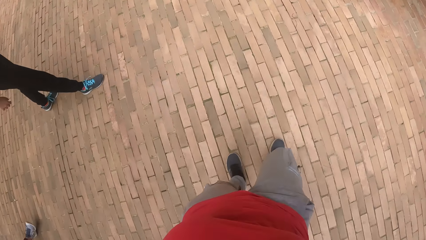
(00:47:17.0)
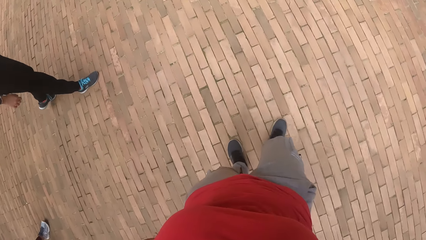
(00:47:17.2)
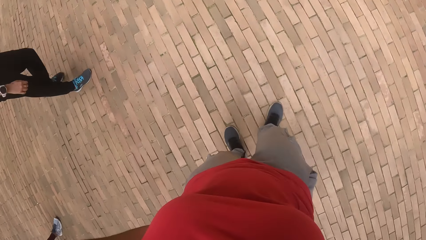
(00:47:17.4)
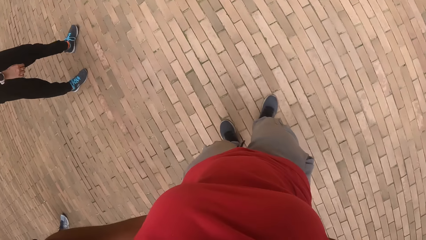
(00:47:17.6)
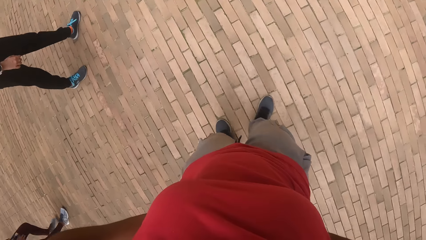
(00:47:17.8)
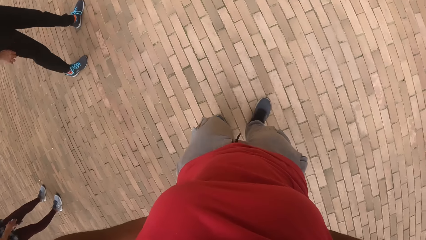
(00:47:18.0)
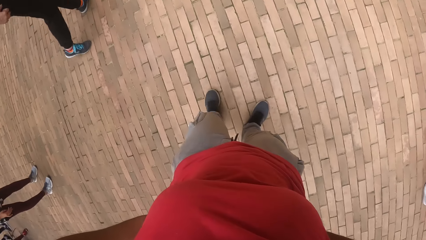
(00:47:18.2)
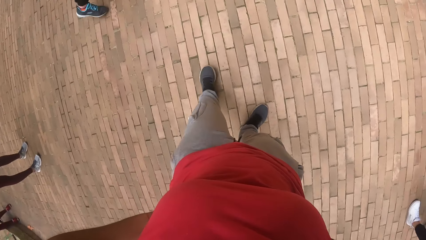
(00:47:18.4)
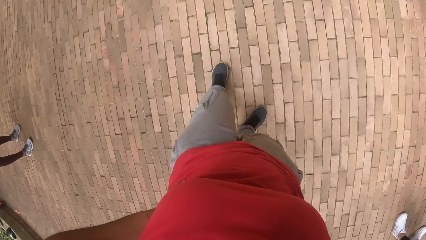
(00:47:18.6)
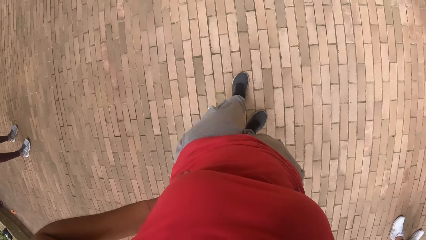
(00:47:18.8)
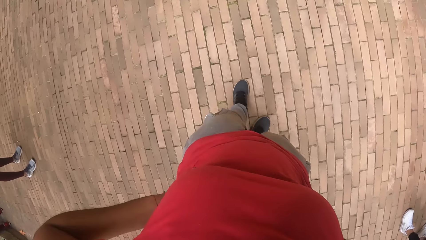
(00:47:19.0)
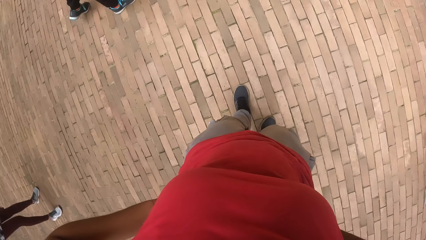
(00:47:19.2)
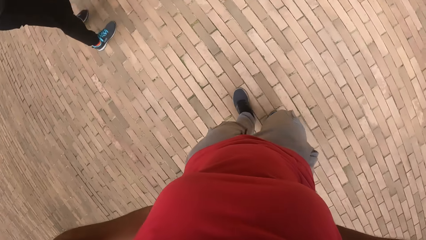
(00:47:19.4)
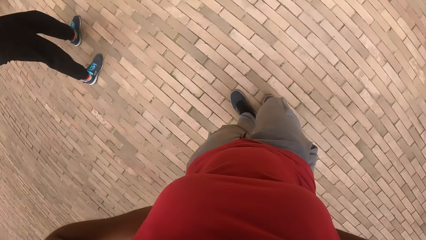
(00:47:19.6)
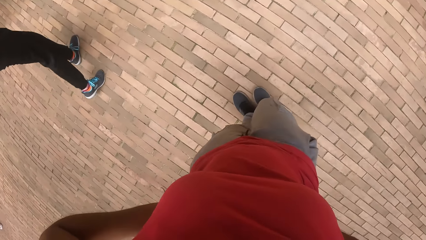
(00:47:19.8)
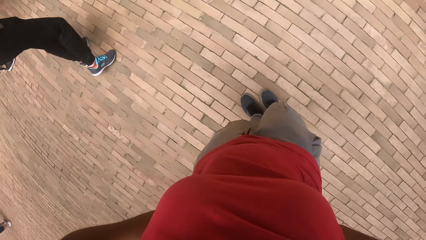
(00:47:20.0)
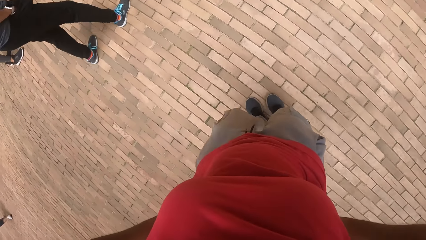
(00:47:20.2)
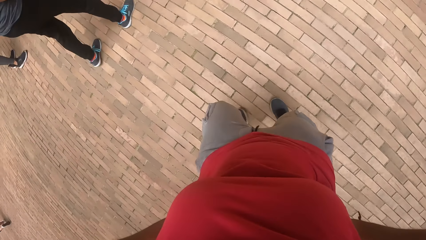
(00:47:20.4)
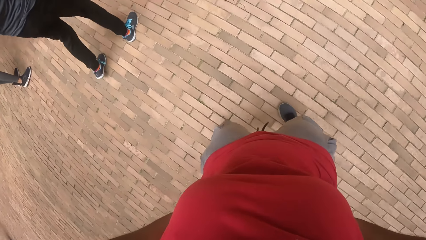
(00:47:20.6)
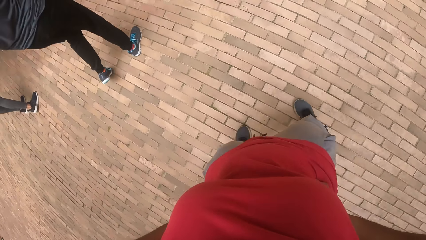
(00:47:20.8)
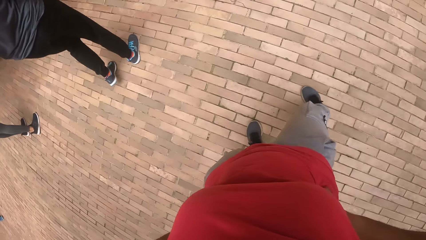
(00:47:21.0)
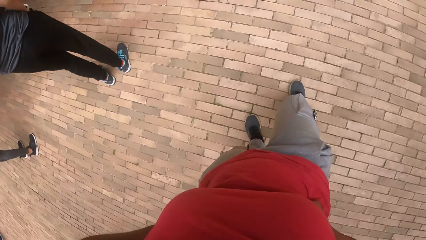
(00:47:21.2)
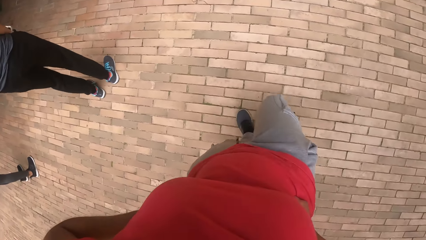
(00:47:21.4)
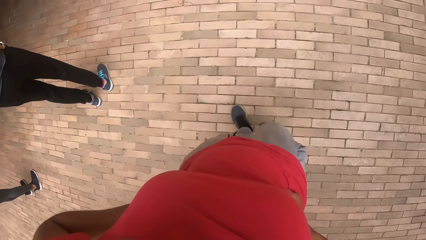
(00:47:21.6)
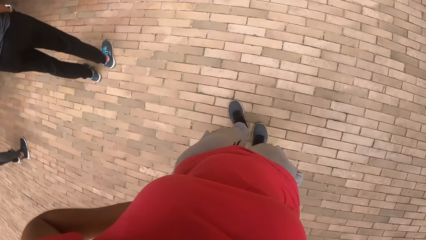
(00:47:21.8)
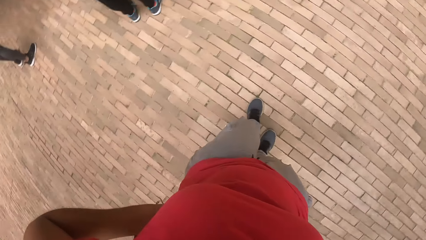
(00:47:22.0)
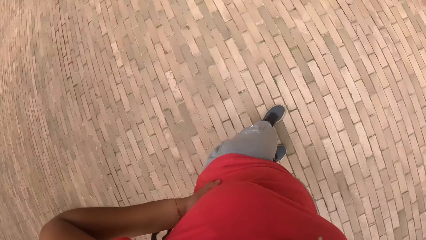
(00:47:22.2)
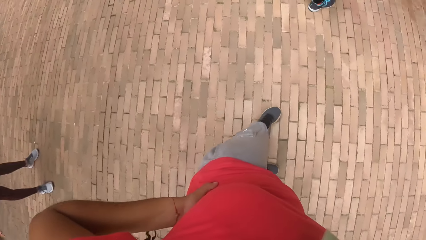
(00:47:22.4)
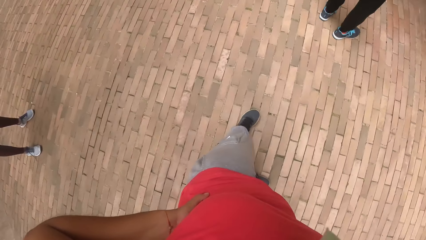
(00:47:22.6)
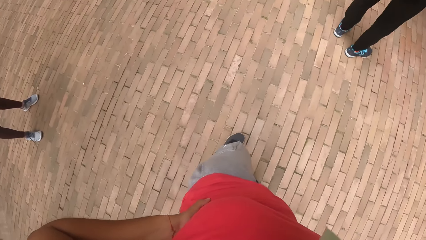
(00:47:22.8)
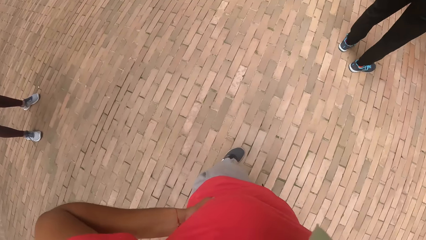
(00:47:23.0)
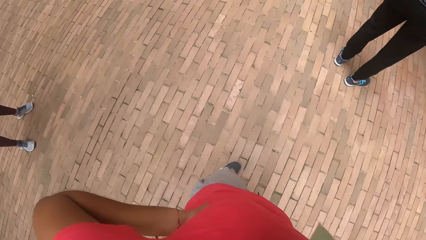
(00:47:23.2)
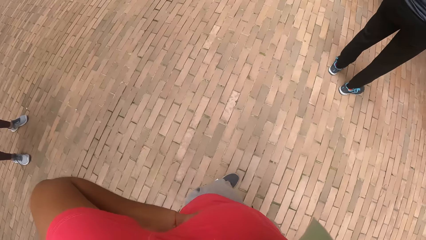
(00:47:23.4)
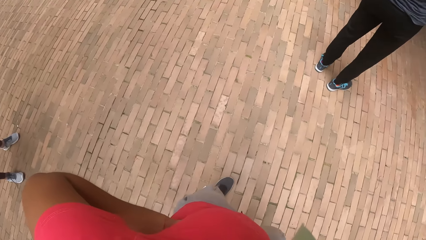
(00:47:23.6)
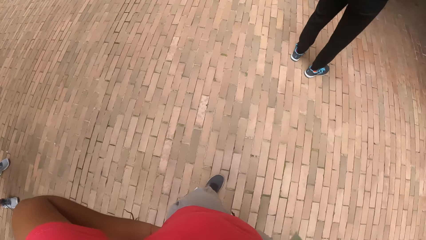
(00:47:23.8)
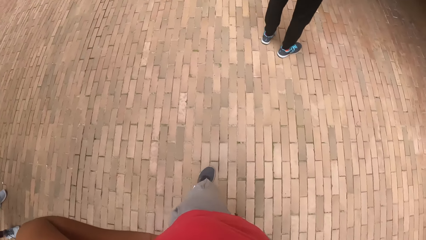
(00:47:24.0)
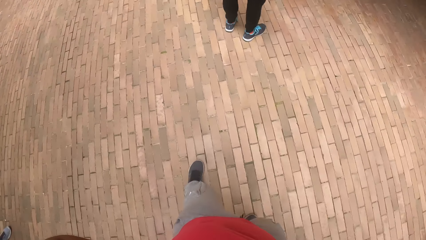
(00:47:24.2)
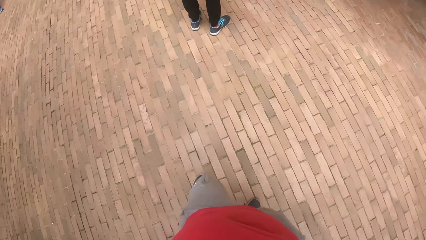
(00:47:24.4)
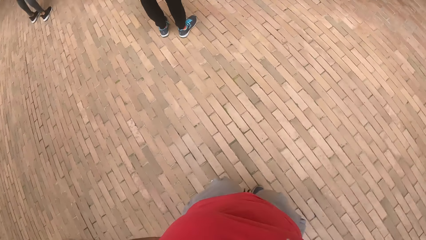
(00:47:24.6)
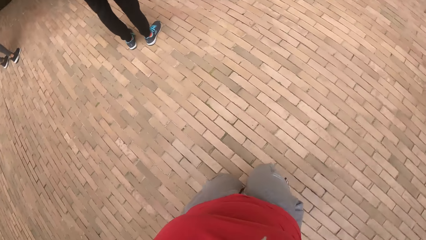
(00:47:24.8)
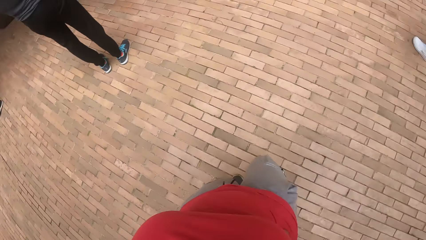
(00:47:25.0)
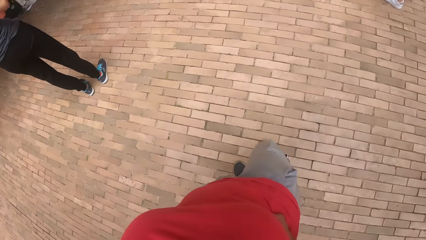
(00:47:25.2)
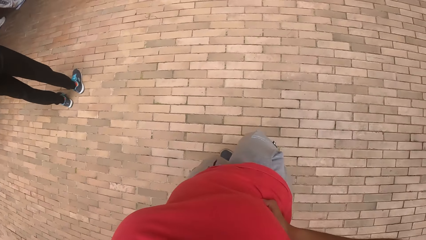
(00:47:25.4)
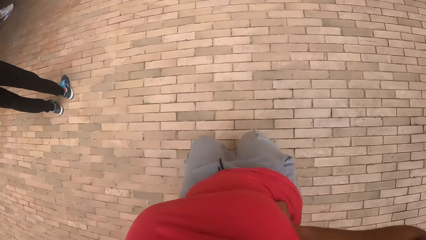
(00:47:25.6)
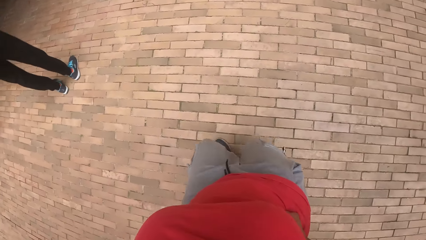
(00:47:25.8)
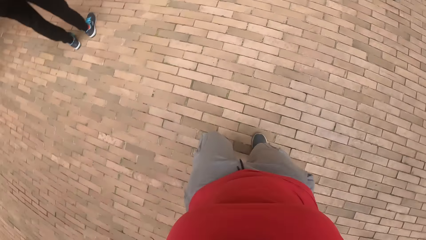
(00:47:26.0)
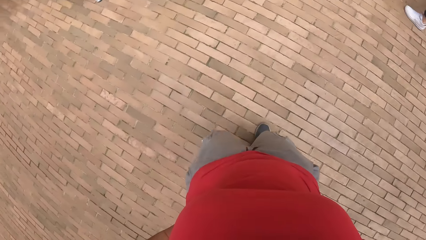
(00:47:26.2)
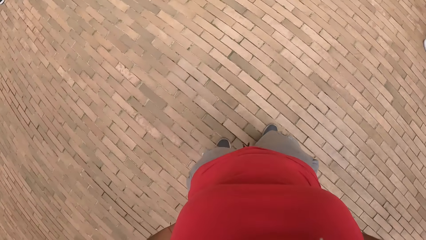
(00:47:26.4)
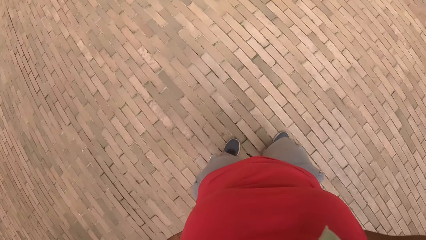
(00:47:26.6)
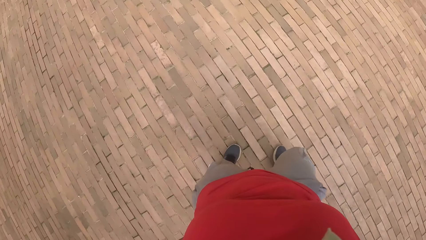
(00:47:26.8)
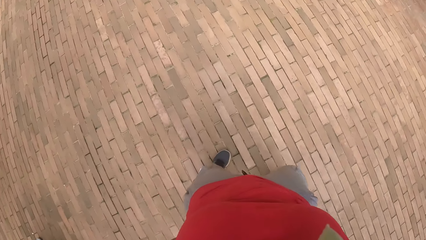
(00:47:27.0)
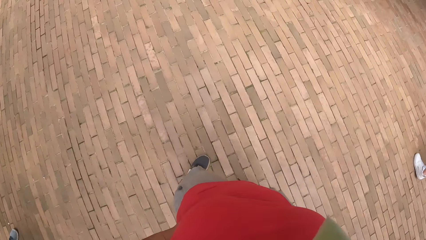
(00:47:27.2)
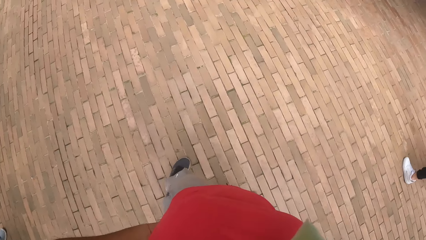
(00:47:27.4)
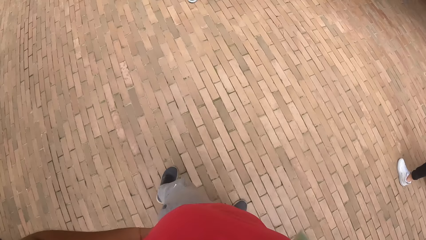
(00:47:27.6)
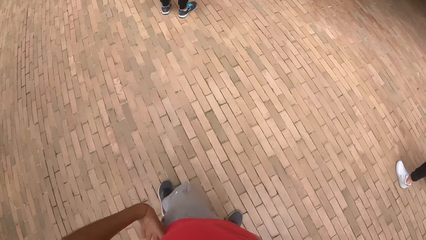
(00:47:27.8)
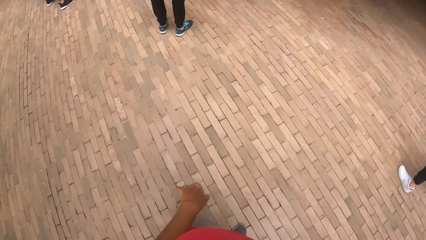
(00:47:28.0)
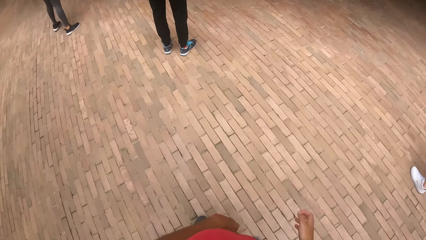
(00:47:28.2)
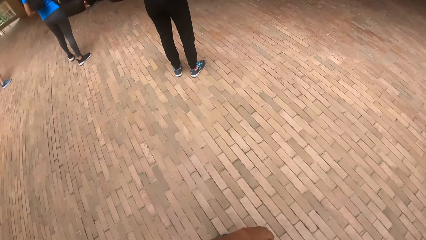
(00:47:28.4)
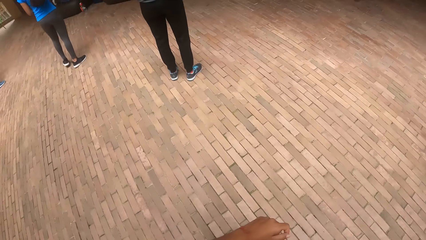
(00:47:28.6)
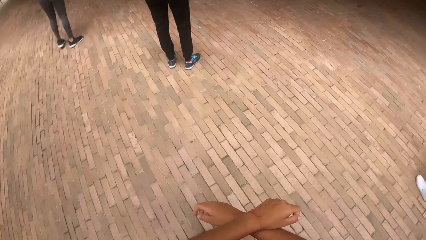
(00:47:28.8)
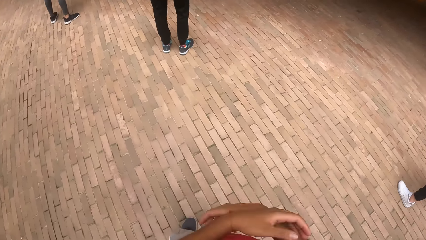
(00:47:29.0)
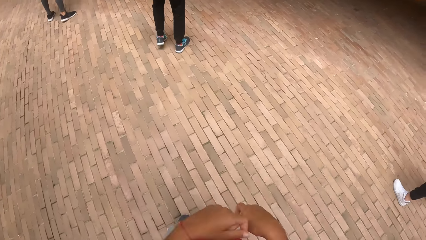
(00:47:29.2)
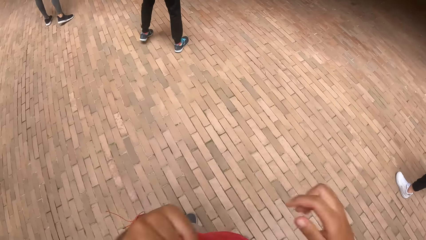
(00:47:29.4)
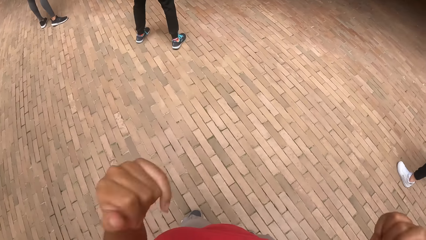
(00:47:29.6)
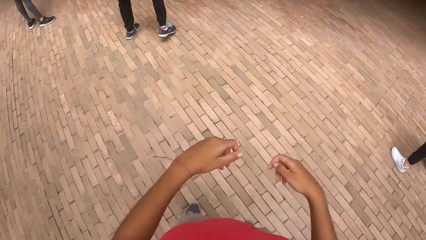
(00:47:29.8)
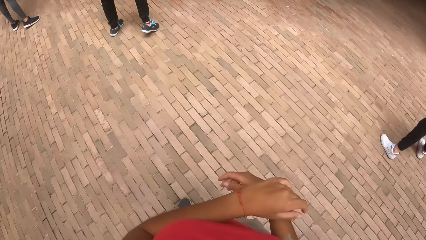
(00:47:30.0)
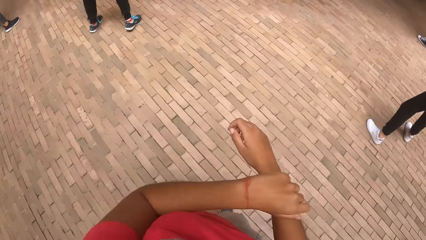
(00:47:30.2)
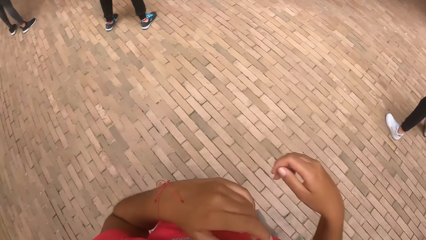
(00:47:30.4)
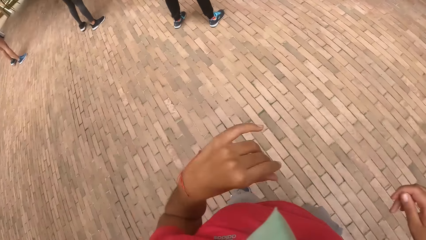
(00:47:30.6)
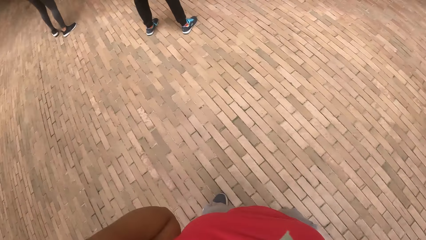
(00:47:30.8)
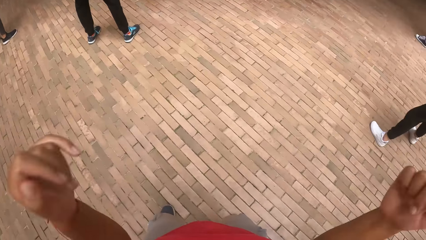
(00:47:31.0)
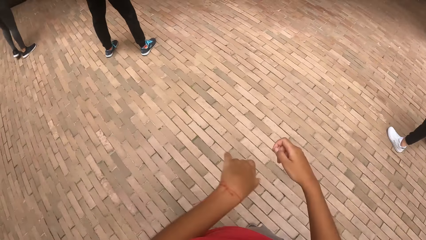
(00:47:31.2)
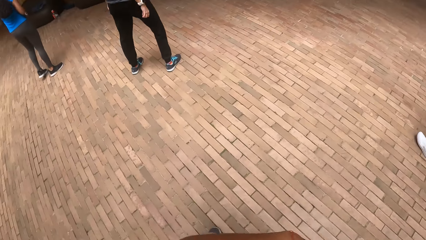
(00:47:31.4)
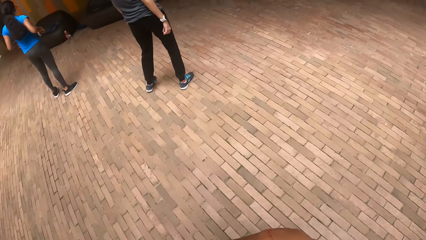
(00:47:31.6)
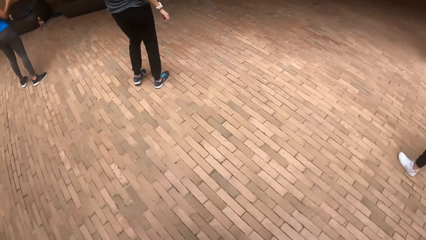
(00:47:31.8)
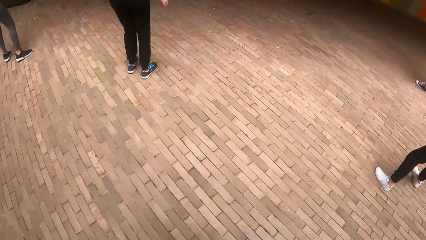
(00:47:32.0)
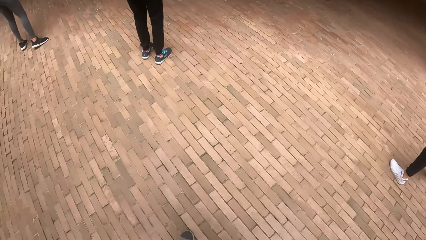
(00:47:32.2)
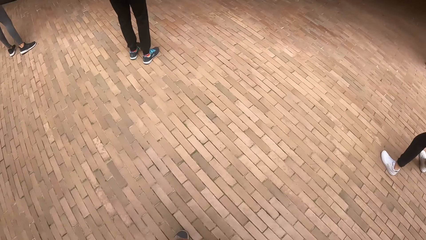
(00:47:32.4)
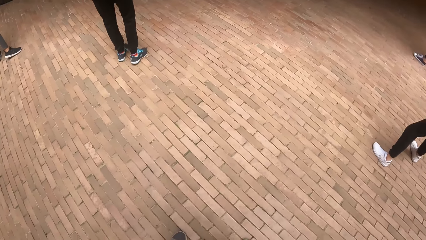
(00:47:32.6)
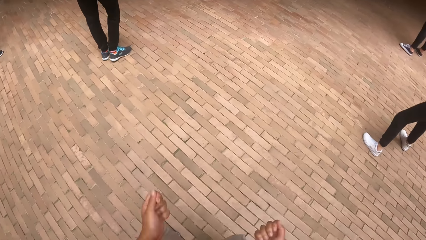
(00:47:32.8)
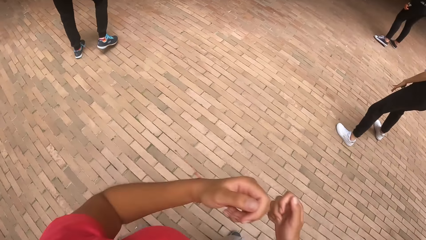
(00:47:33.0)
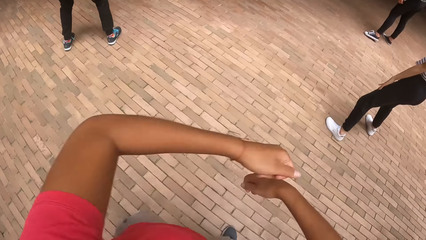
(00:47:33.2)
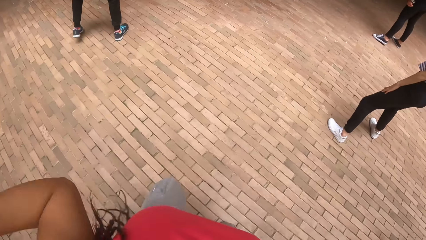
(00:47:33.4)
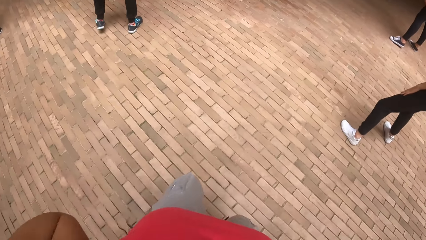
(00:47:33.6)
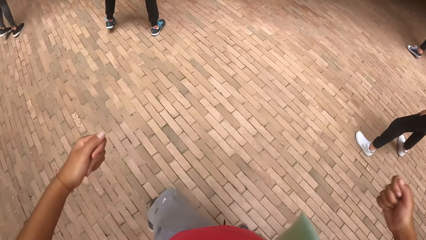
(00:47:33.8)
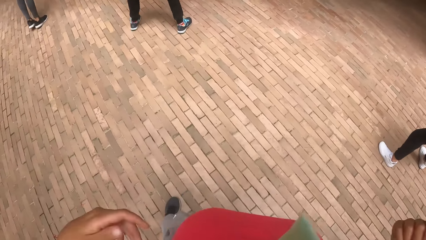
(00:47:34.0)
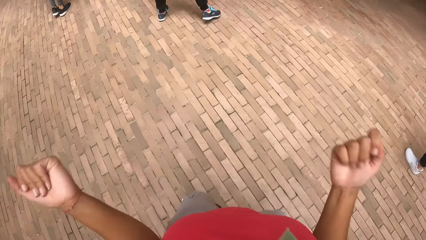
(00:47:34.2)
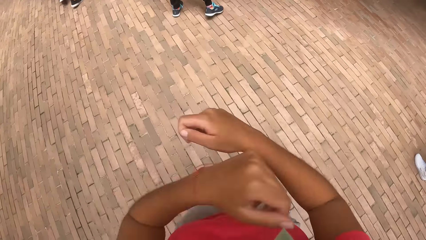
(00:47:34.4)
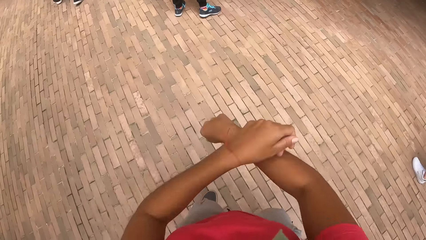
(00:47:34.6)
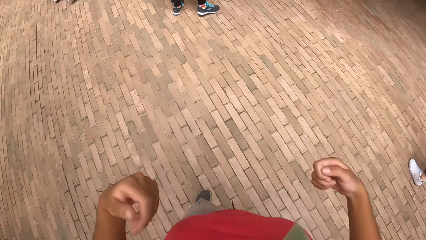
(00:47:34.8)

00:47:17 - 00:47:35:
The camera wearer moves her legs. She stretches her hands. She dances.
